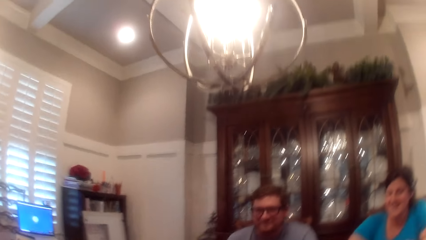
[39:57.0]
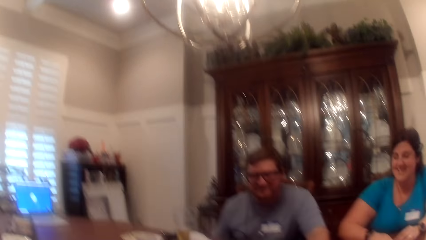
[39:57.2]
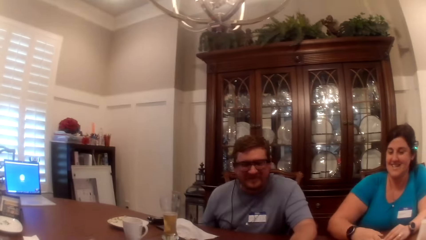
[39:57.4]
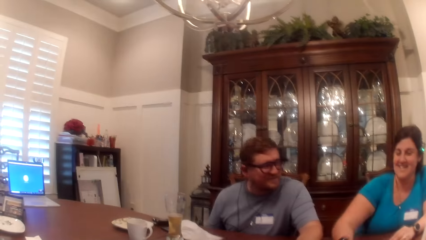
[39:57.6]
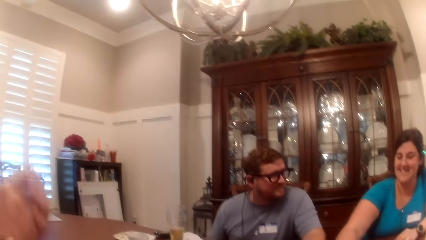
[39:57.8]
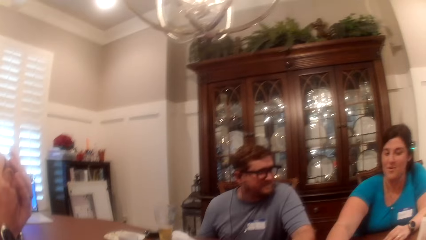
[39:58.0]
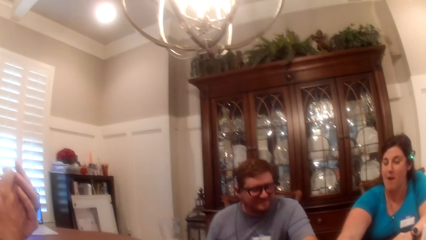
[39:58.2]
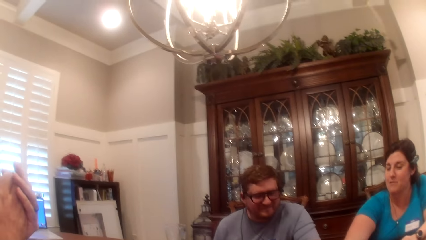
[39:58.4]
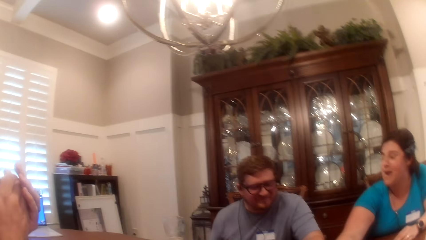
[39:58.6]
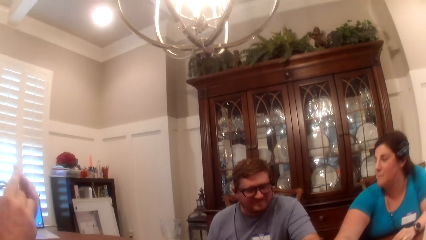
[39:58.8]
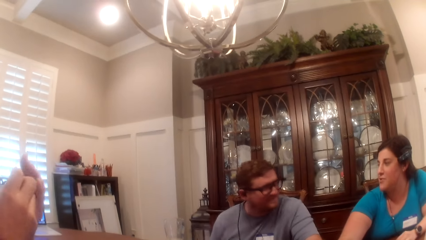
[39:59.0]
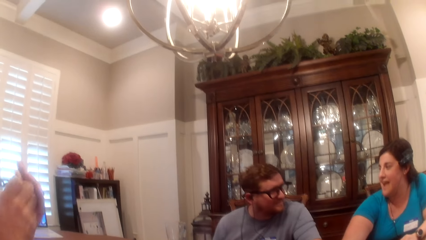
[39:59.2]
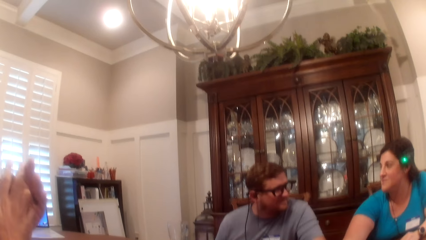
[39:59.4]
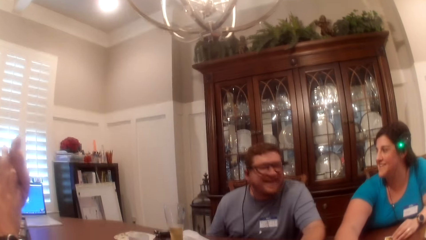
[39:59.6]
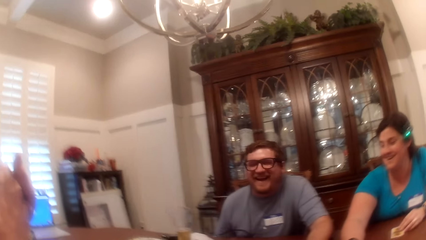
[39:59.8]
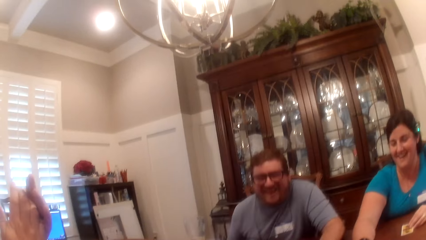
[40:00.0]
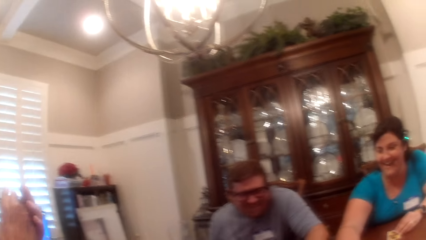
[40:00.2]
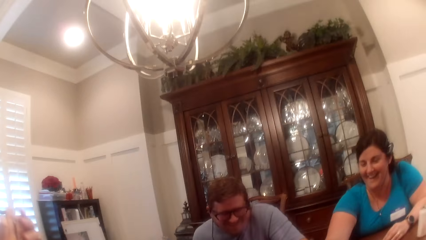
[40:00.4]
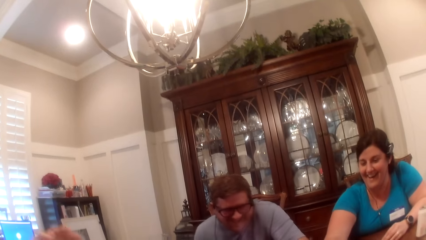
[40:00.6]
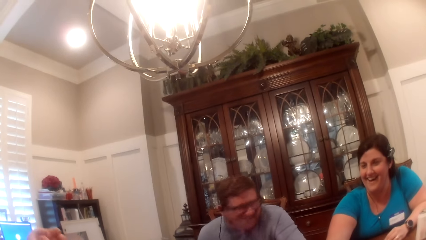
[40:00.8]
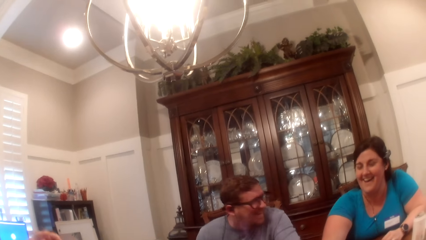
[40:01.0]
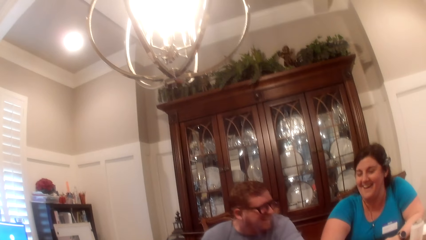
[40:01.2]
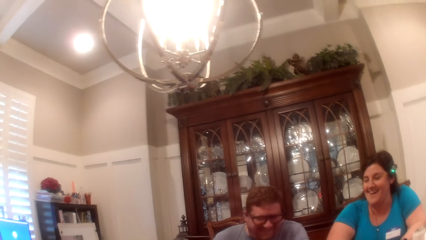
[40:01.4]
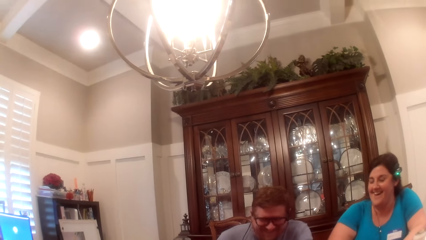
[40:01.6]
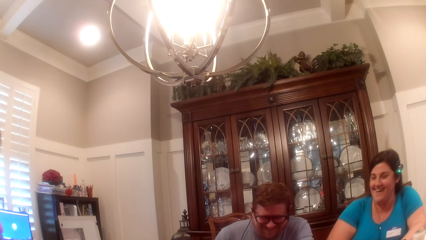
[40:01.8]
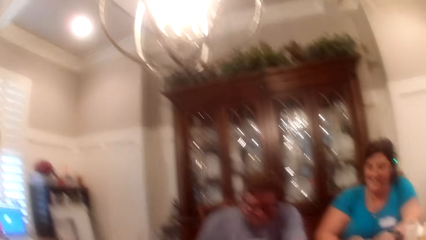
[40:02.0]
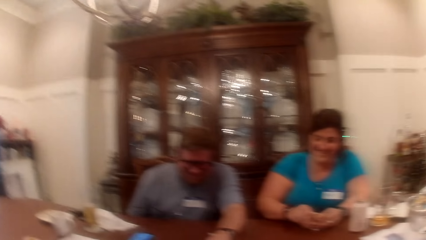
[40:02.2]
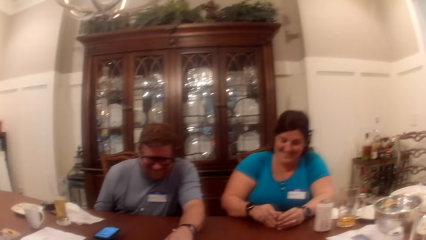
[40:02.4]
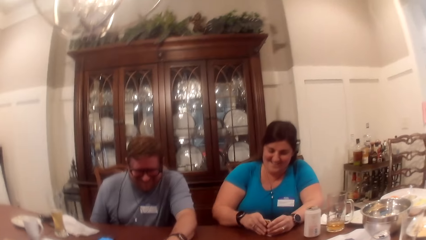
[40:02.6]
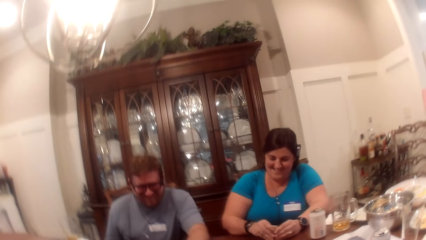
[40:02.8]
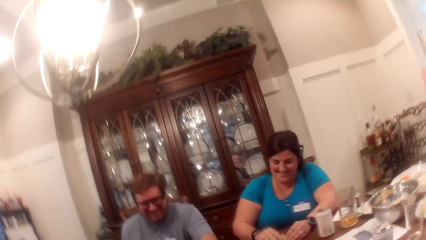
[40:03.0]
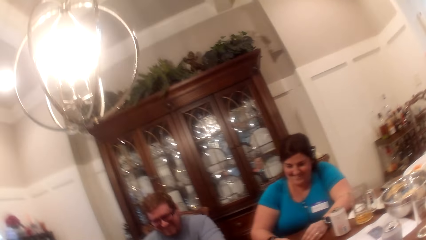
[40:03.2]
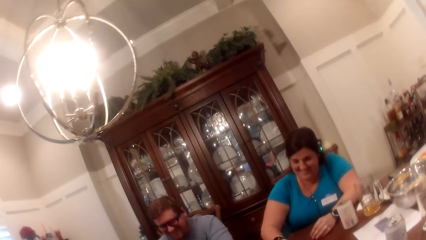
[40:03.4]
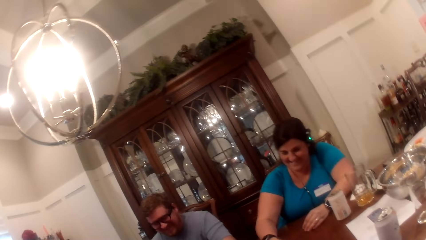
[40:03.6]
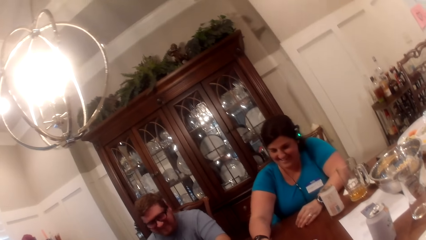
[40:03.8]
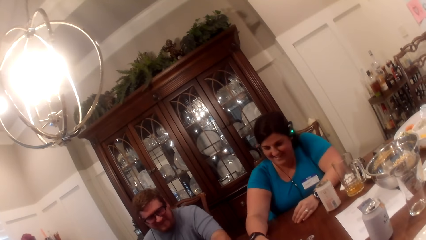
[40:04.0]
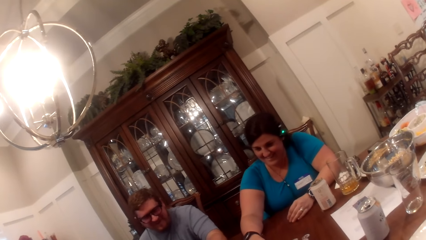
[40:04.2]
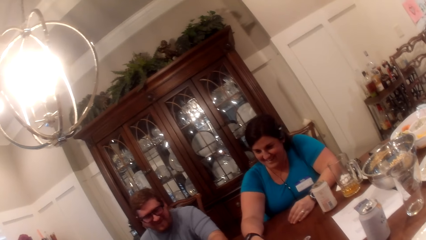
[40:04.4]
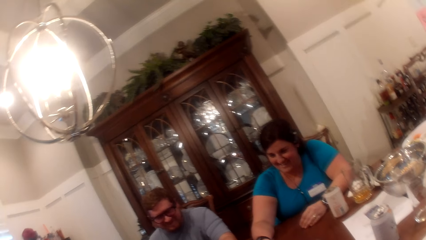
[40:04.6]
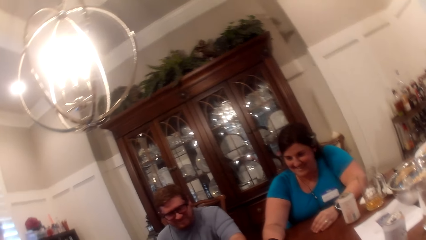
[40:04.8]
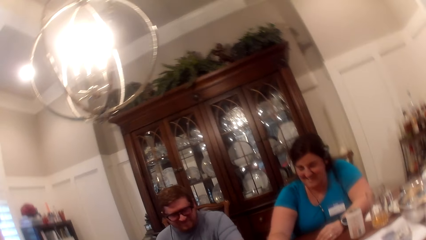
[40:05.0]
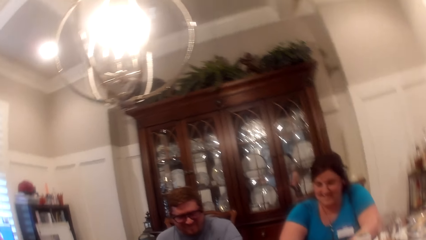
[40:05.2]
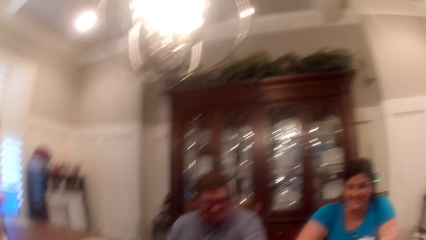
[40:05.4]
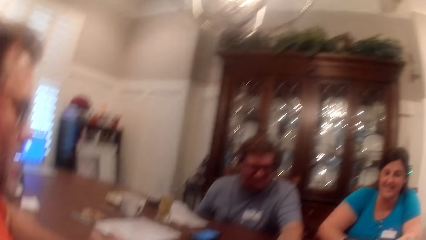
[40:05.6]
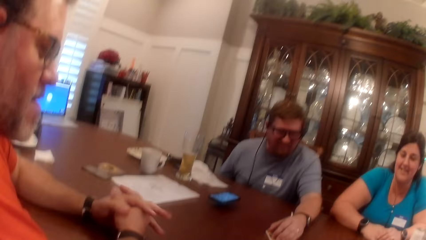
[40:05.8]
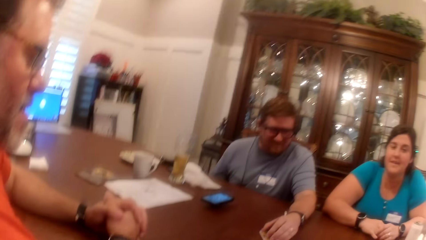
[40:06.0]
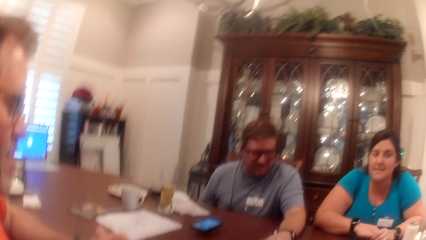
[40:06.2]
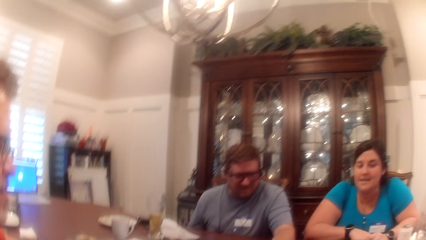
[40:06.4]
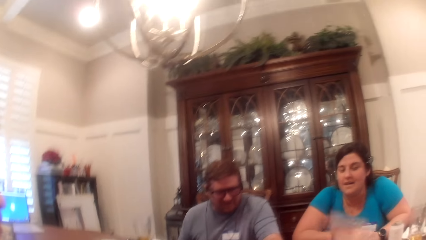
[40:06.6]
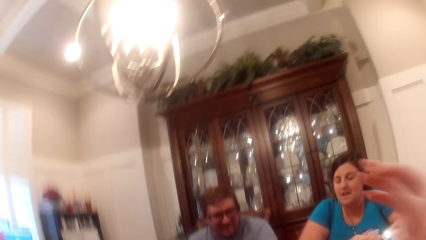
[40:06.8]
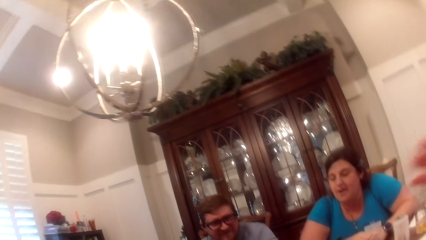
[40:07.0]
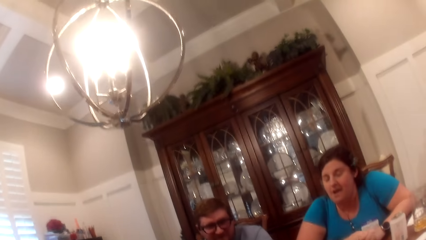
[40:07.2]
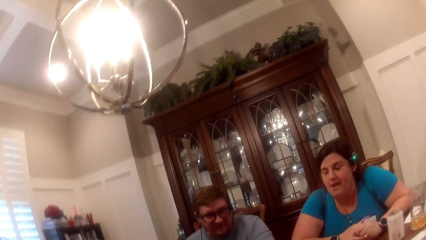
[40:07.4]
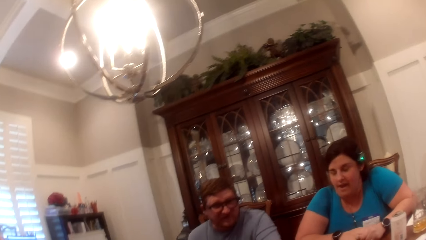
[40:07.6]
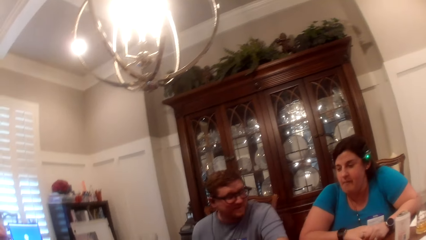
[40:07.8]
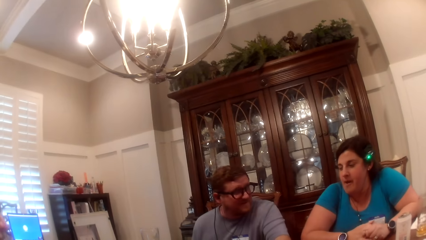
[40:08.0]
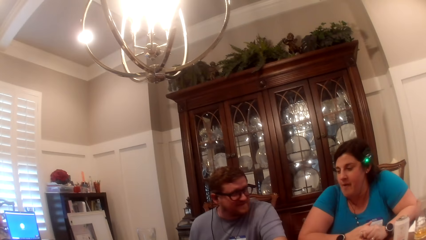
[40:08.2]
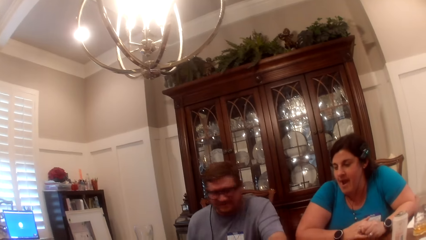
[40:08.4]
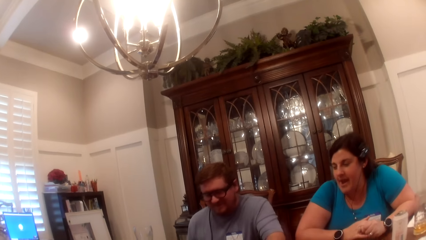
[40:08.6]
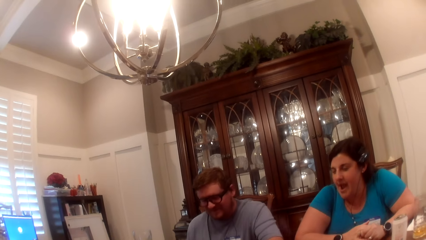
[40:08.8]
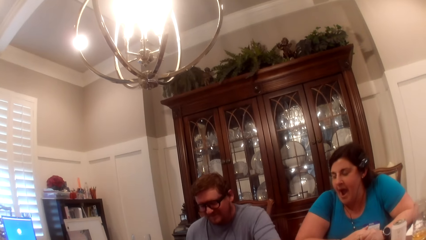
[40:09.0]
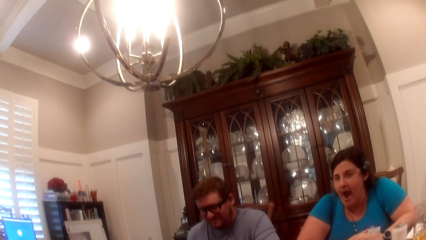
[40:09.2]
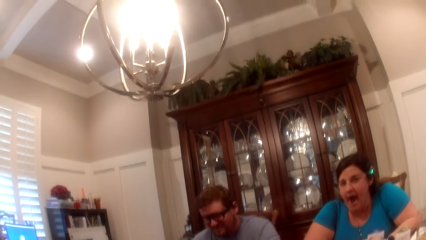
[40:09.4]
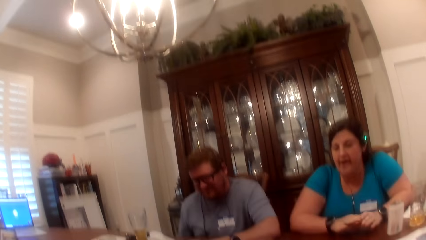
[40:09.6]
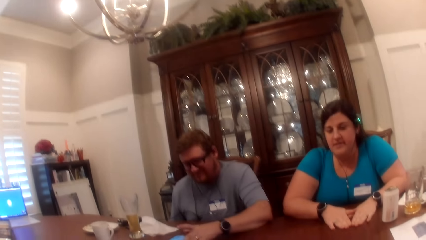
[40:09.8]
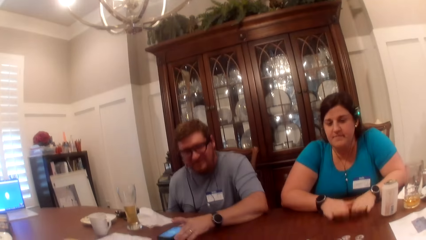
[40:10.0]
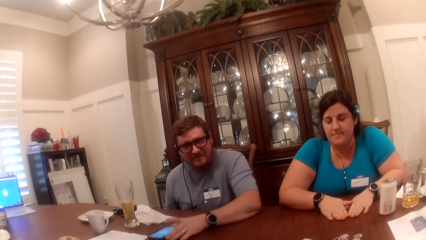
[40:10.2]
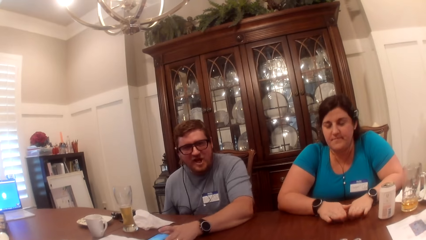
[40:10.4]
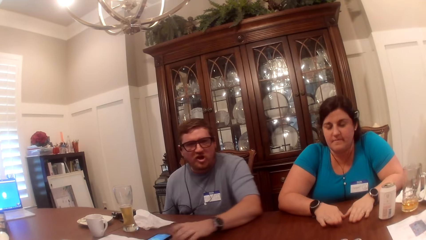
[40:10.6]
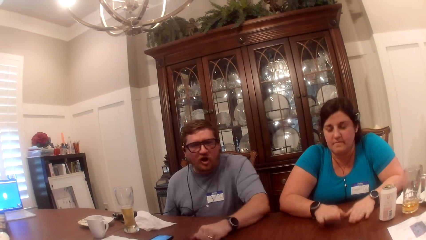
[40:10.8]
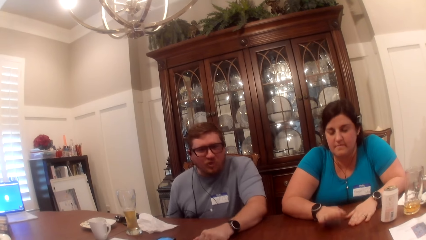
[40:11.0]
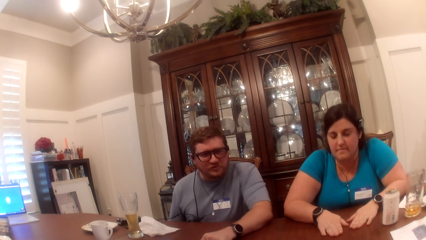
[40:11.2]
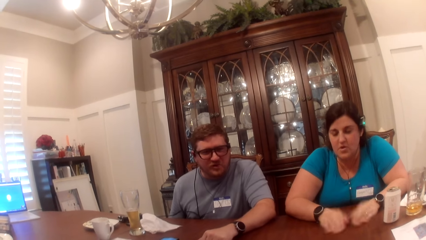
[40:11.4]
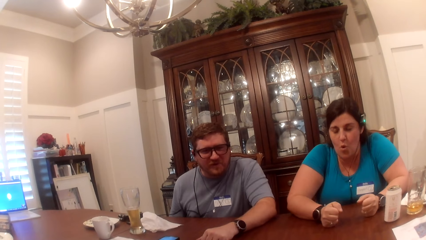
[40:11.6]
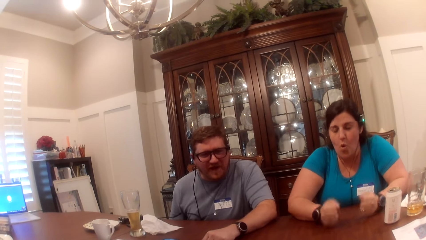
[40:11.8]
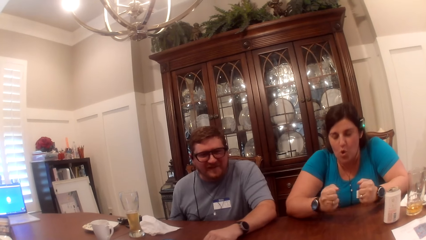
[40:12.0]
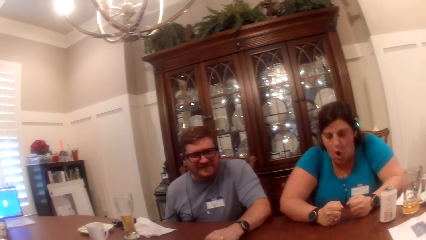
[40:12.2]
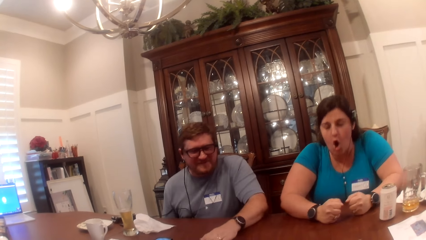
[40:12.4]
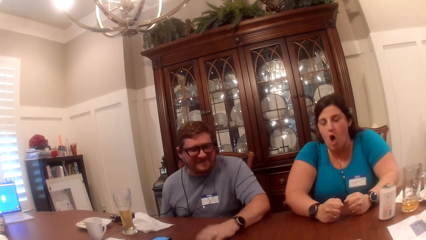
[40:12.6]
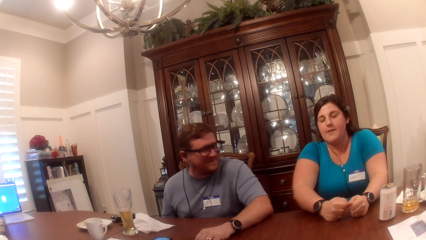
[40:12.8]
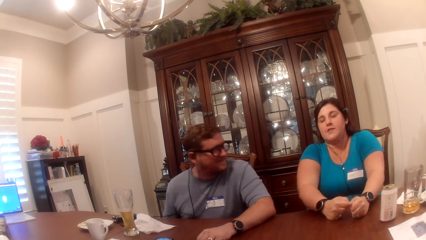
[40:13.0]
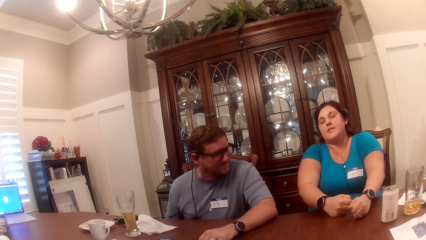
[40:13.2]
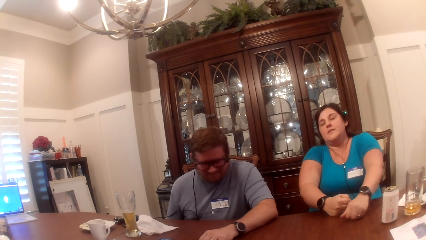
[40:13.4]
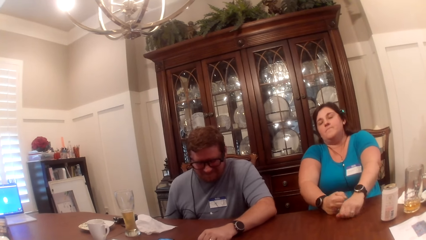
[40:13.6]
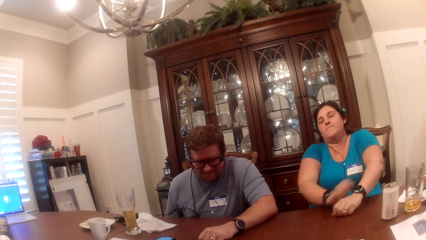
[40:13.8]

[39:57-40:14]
The camera wearer stares at a person and another person. A man moves the phone on the table with his left hand. A person taps her fingers on the table.
